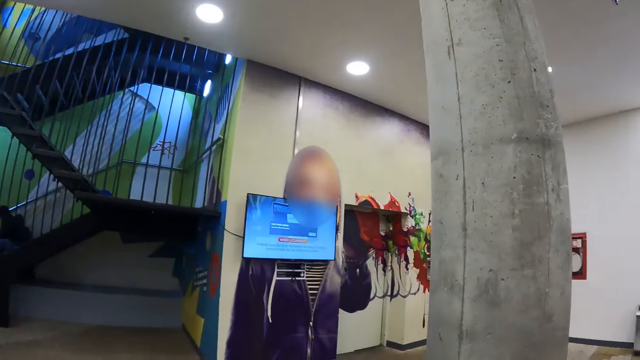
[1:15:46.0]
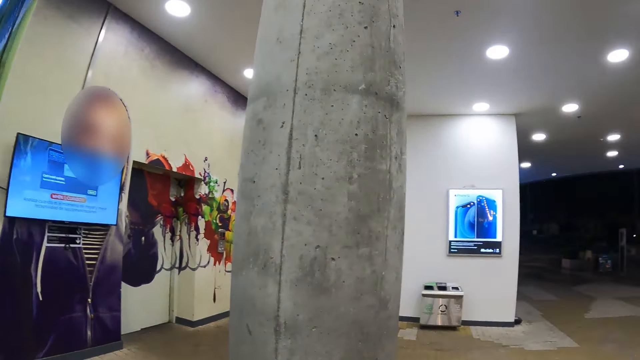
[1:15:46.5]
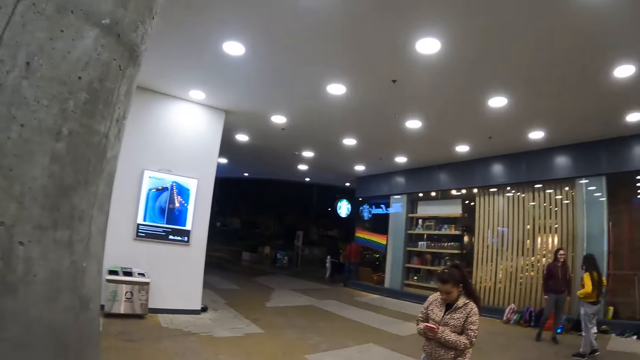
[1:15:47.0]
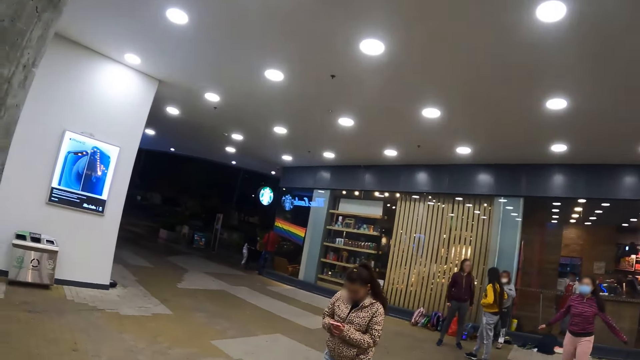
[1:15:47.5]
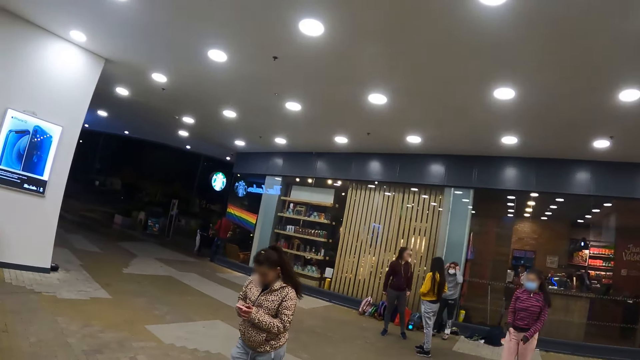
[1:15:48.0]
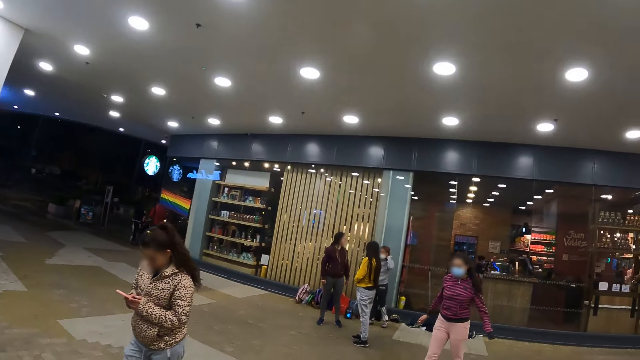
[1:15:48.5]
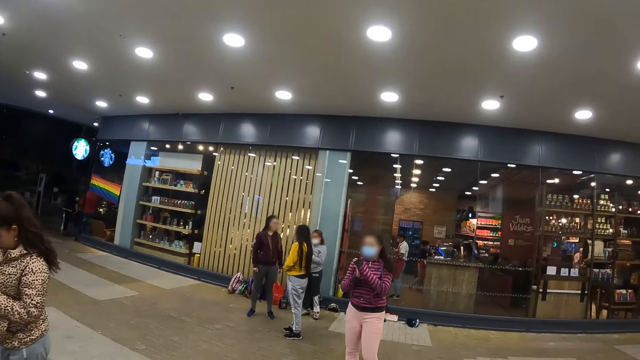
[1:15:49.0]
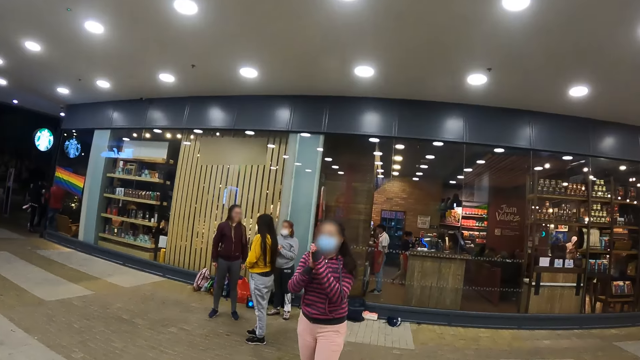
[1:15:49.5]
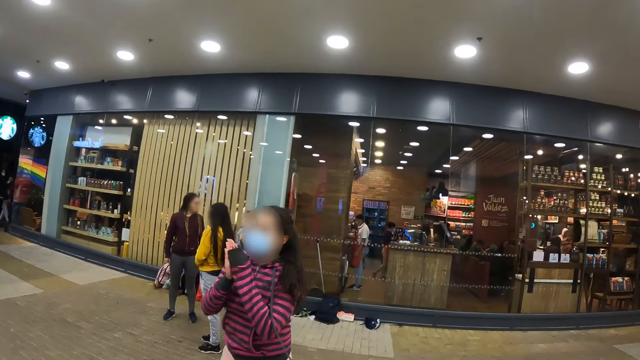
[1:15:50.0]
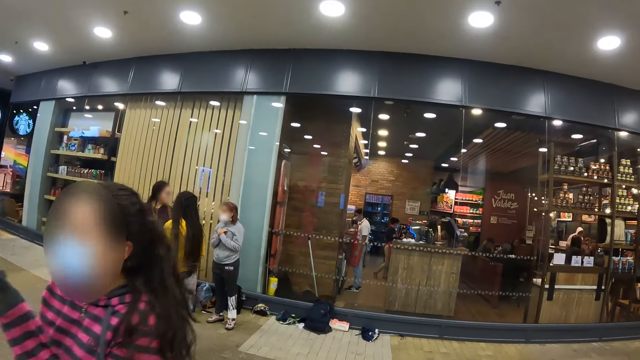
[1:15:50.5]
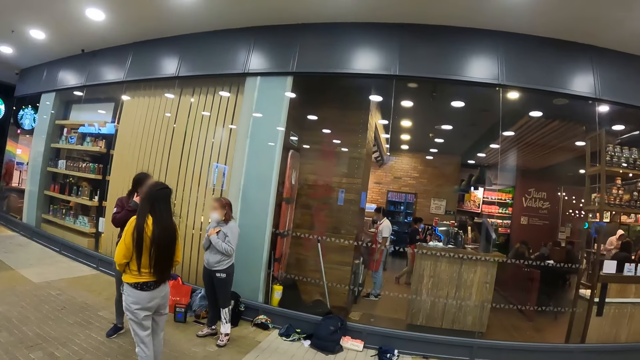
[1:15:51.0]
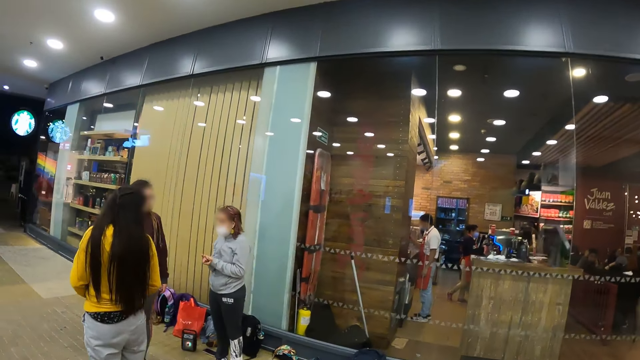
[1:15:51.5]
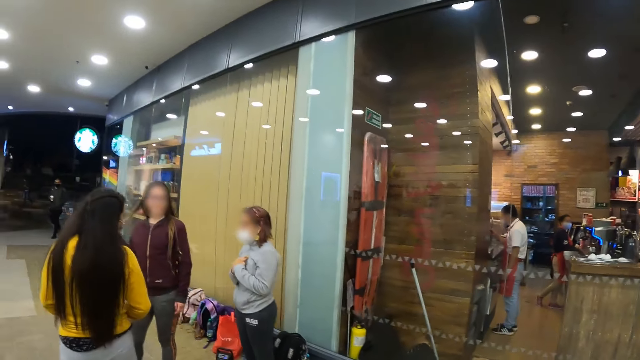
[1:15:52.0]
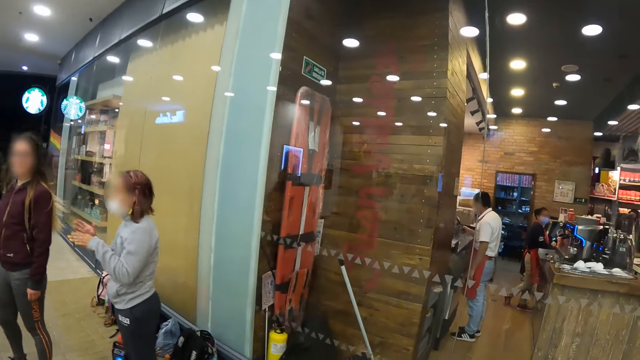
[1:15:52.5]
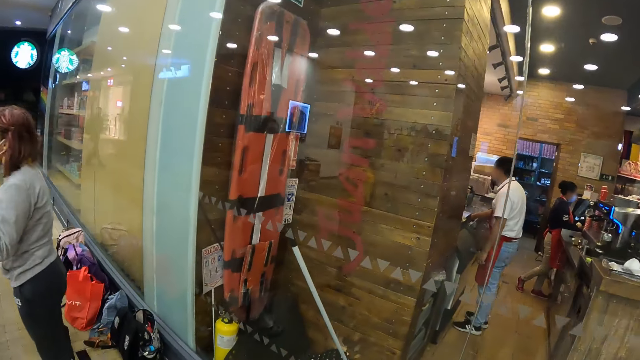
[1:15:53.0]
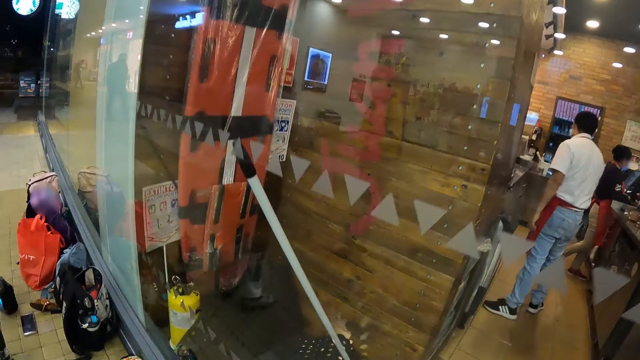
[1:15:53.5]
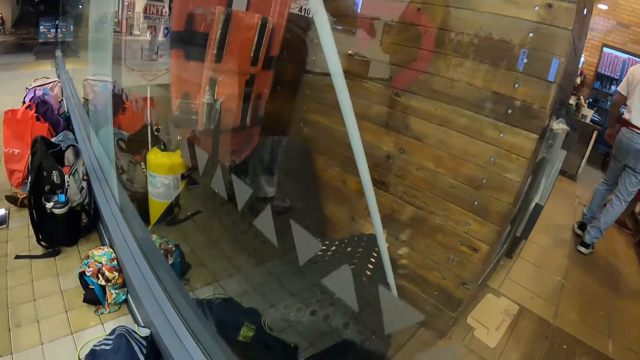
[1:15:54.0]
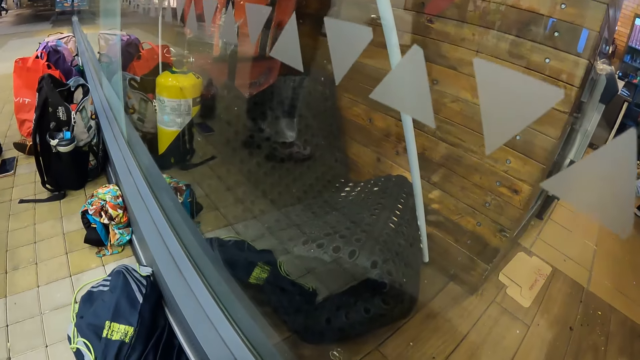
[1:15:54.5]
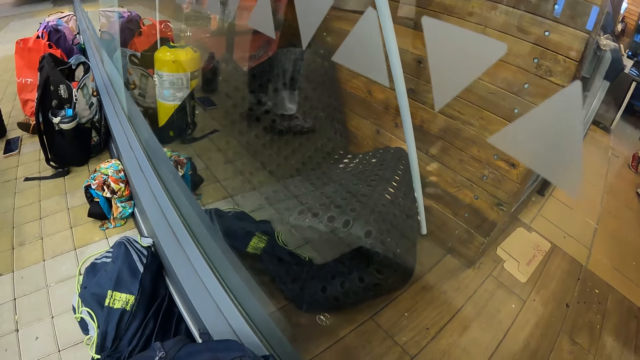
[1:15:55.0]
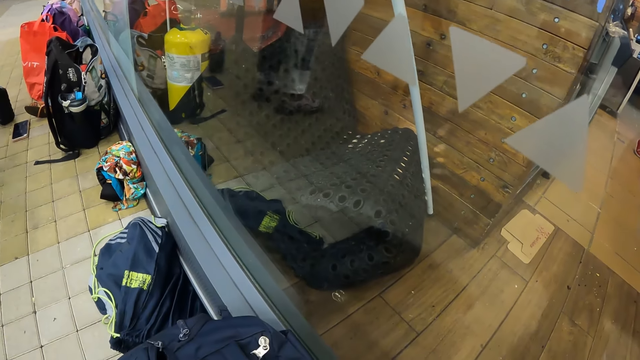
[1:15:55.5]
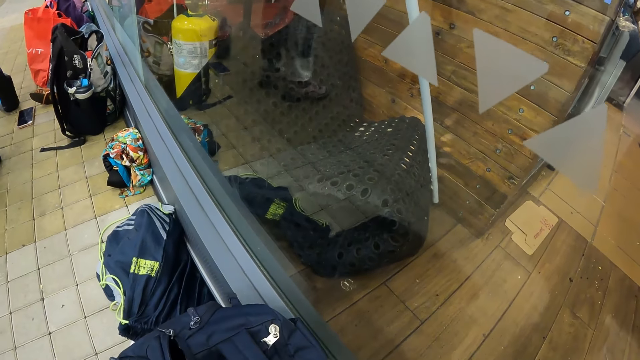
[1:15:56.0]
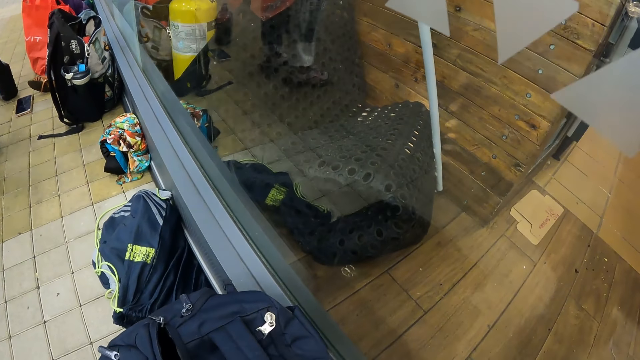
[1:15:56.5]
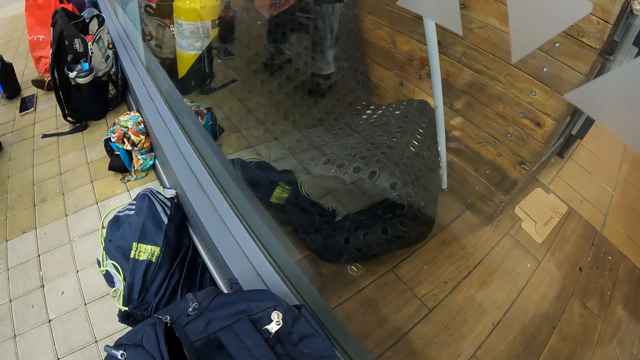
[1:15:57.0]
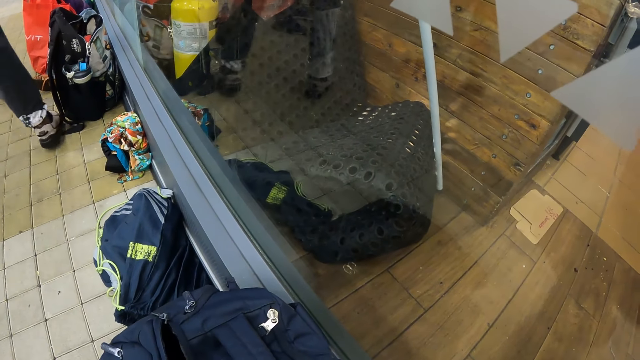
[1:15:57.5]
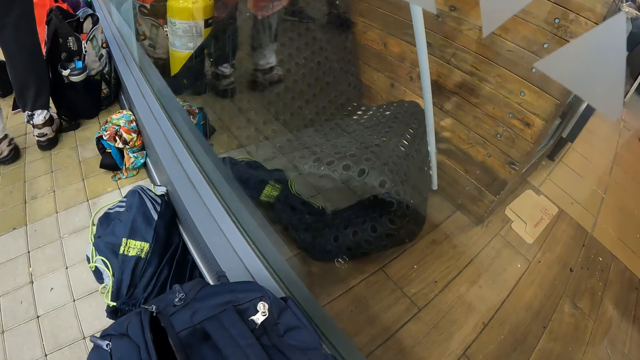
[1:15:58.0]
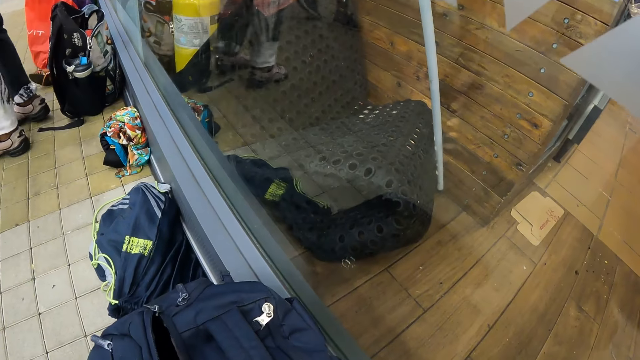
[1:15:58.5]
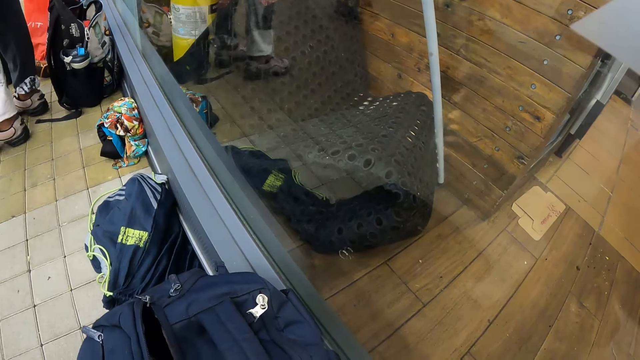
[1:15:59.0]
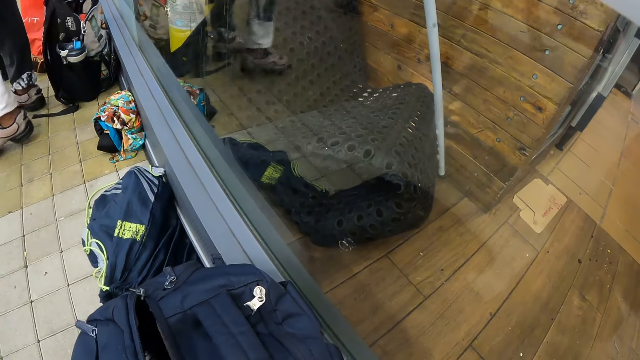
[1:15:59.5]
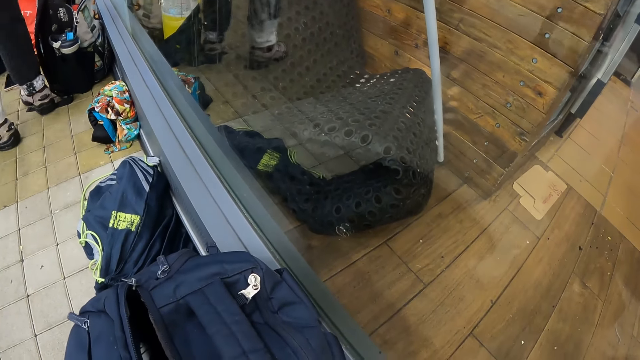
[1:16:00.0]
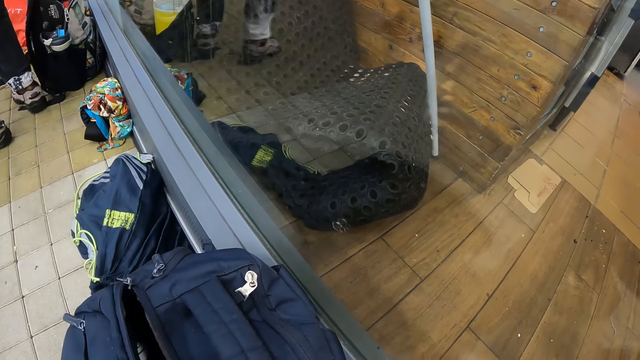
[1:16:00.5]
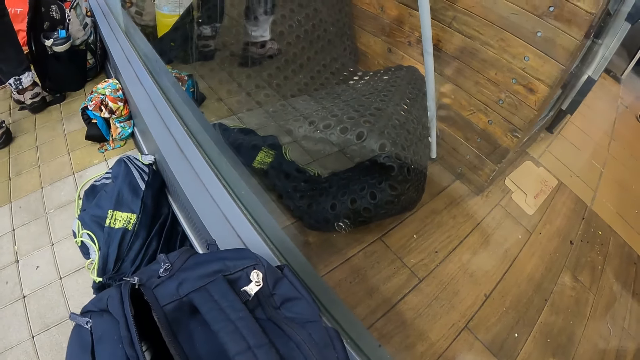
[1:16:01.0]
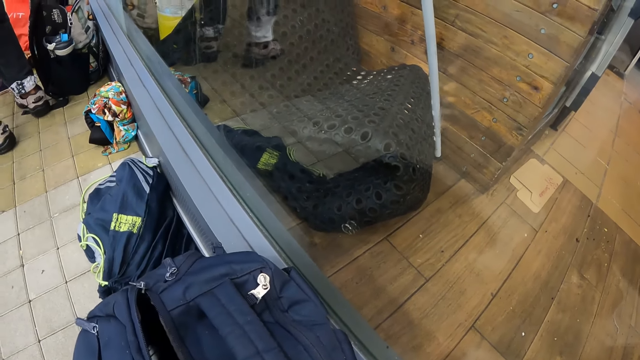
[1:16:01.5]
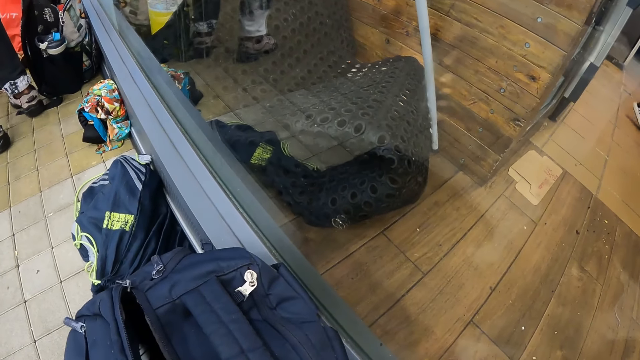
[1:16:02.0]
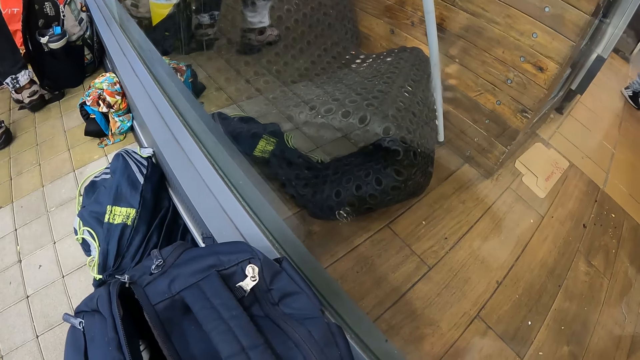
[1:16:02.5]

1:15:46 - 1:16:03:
A woman uses a phone. Another woman rubs her hand. A third woman converses to a fourth woman. The camera wearer looks around the building. The fourth woman moves backwards slightly.

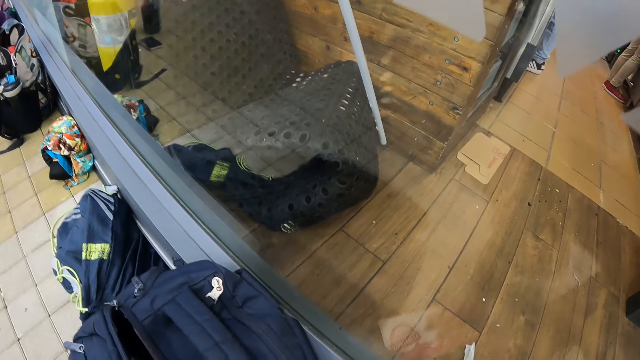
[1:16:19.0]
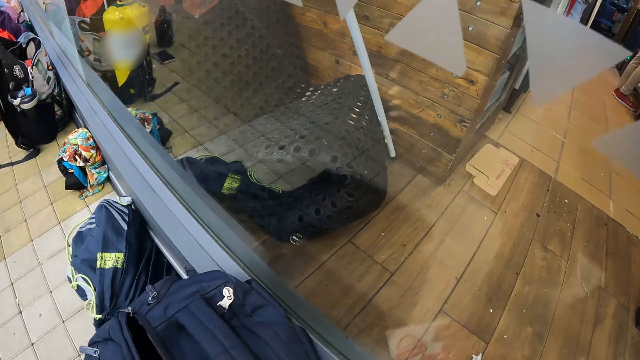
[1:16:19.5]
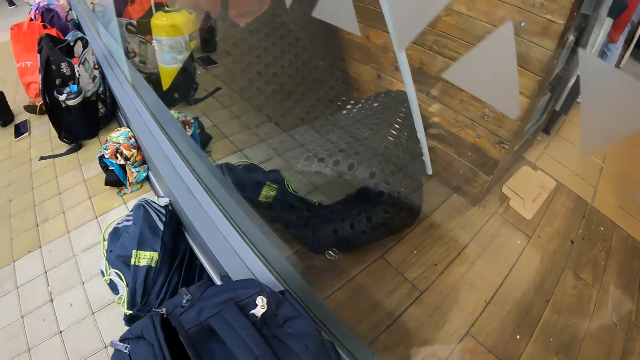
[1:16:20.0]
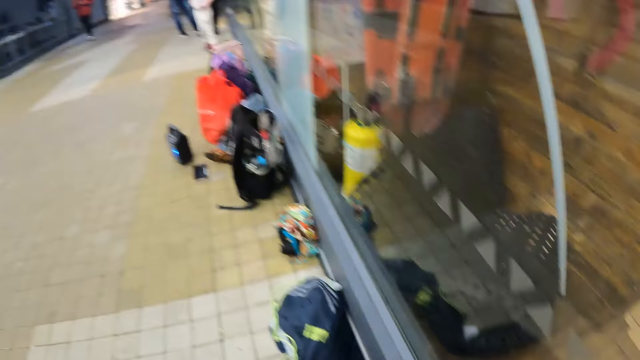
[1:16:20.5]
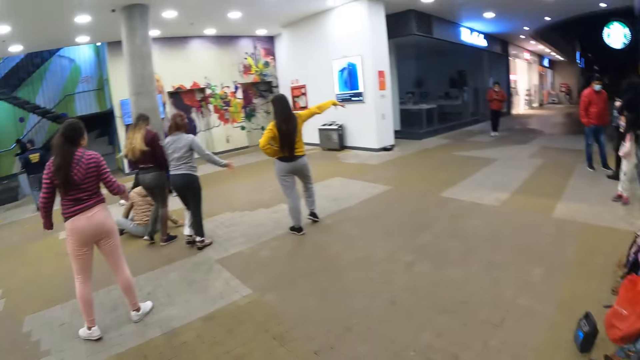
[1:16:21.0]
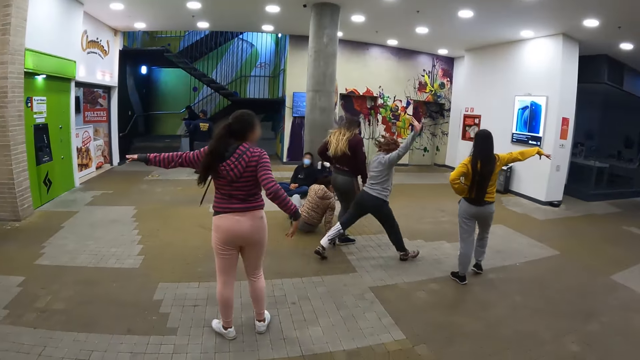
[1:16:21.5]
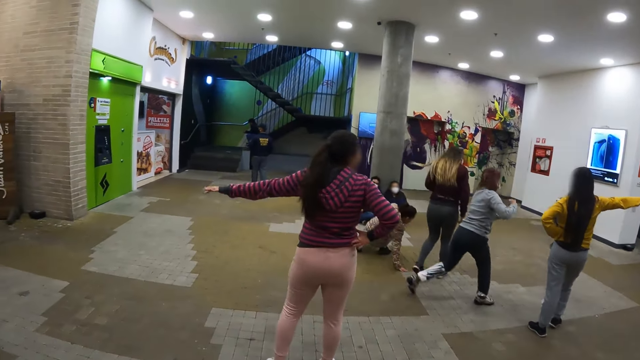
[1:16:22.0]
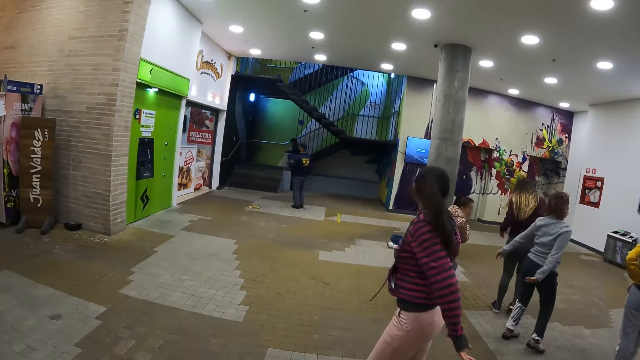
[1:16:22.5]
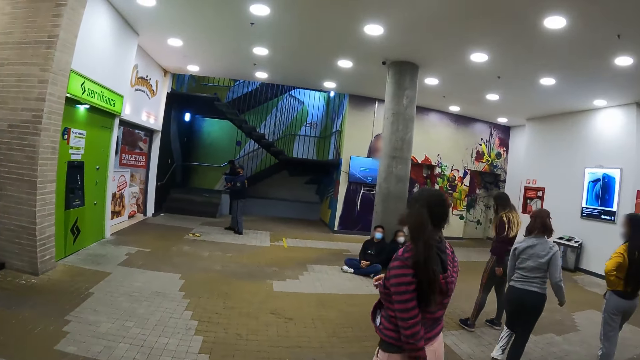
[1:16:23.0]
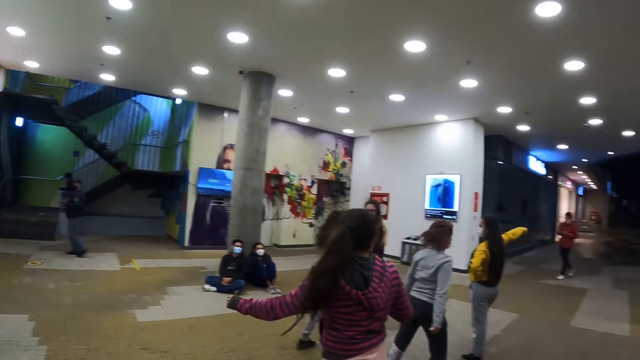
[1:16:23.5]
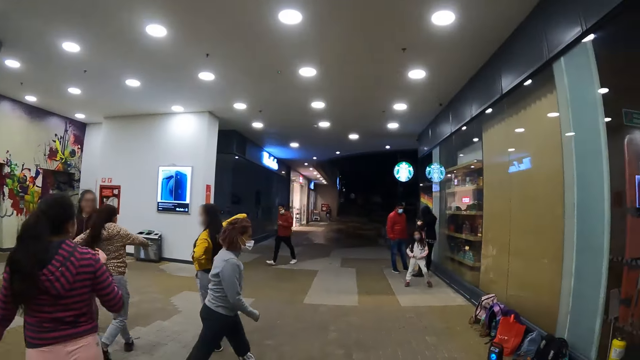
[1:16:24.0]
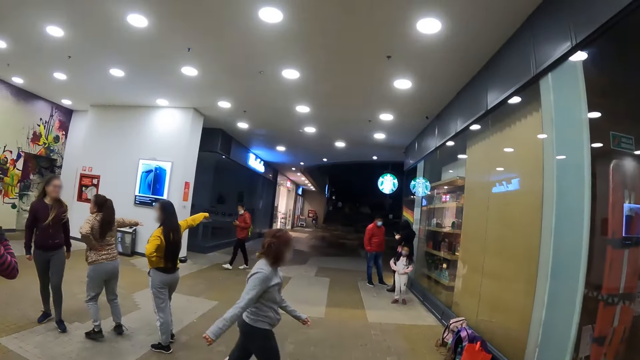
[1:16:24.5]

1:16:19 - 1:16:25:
The camera wearer walks across the building. A woman stretches her hand. Another woman exercises. Another woman stretches her hand. The third woman exercises.
